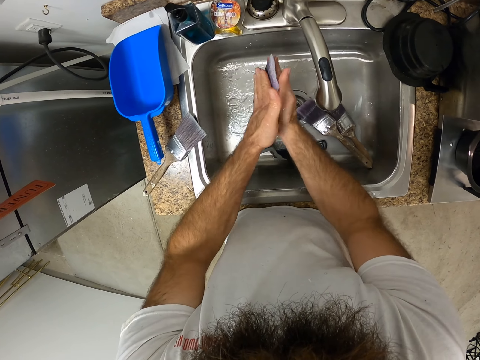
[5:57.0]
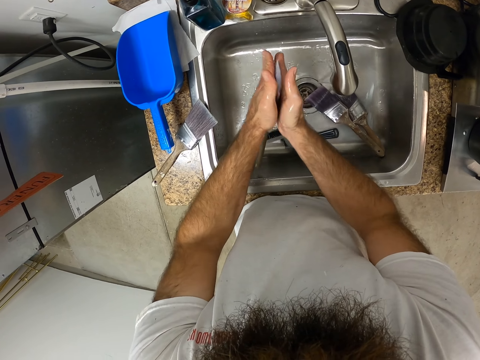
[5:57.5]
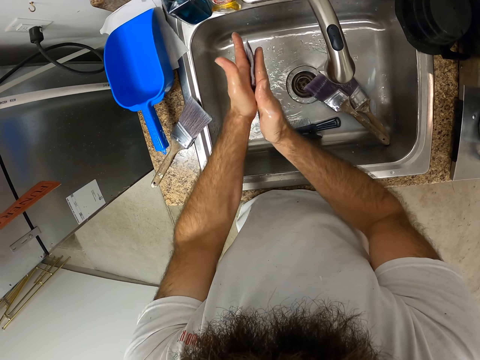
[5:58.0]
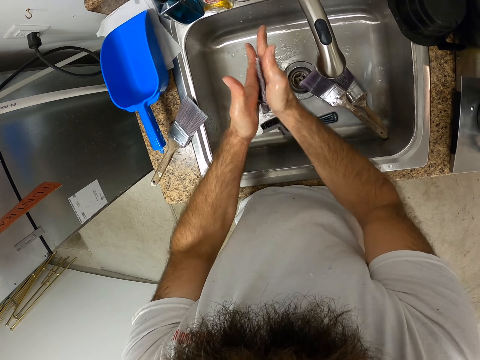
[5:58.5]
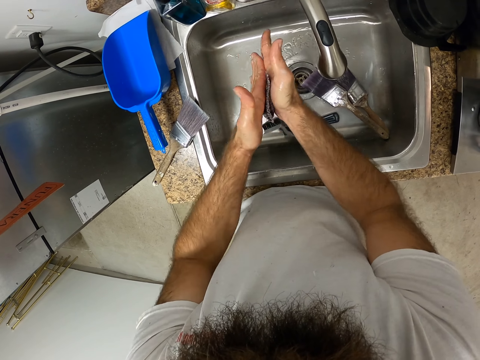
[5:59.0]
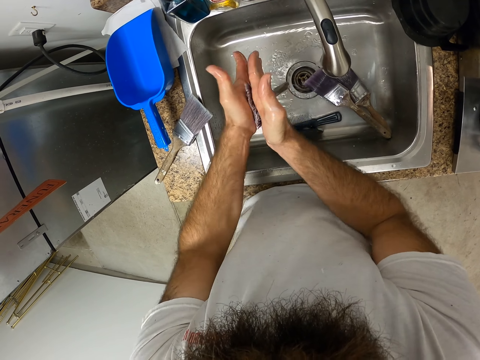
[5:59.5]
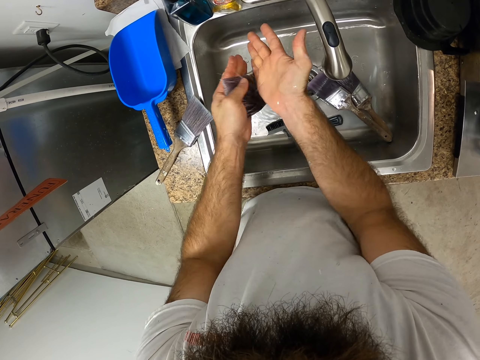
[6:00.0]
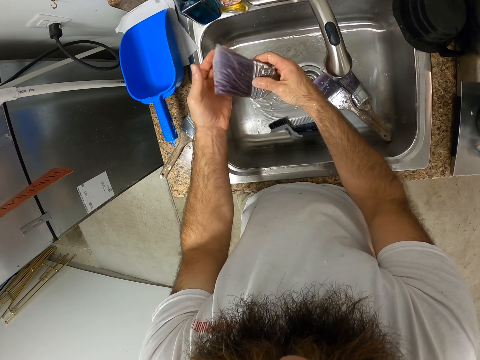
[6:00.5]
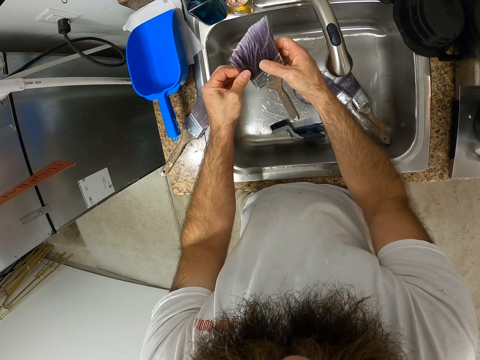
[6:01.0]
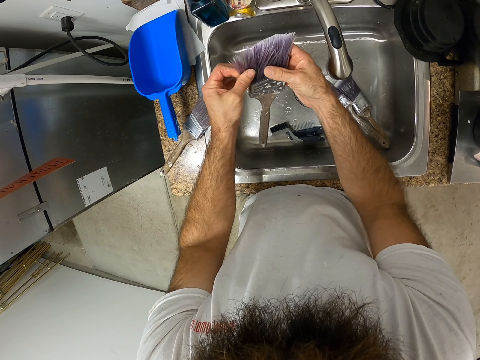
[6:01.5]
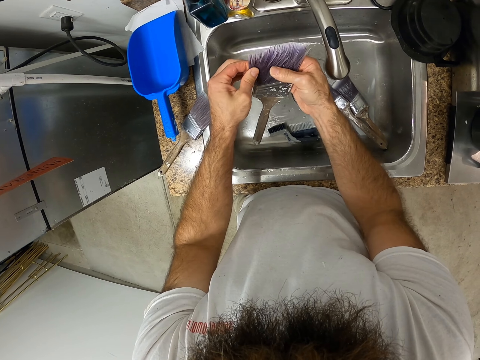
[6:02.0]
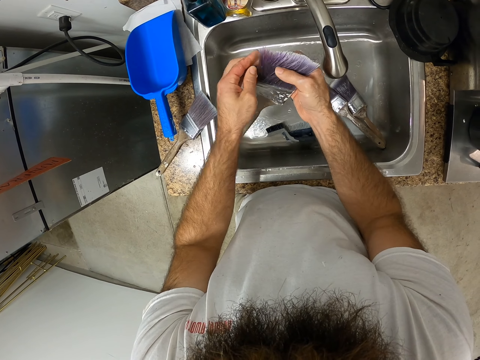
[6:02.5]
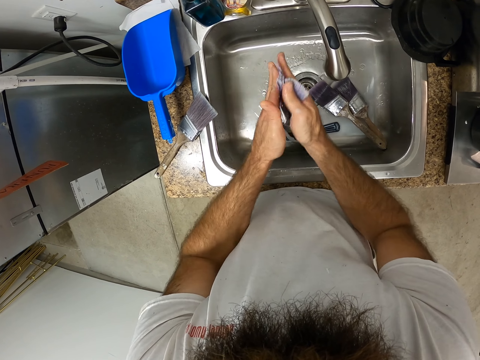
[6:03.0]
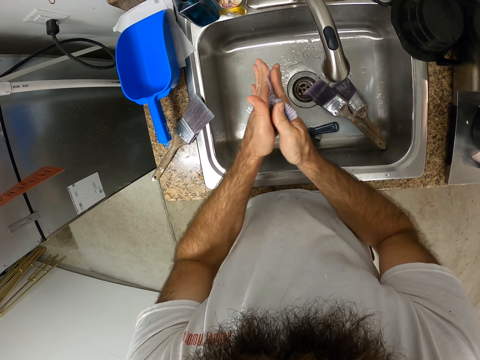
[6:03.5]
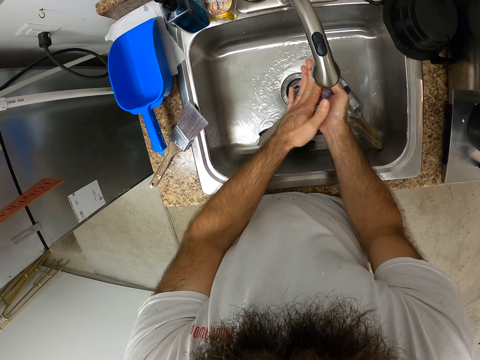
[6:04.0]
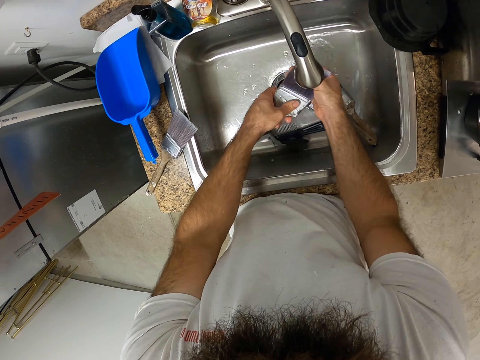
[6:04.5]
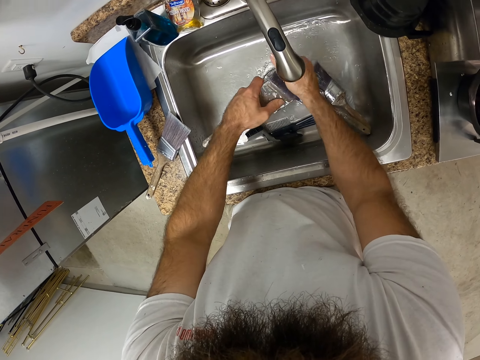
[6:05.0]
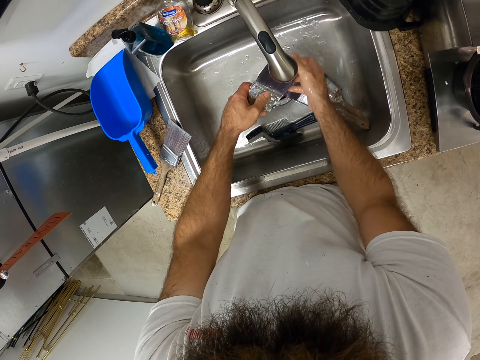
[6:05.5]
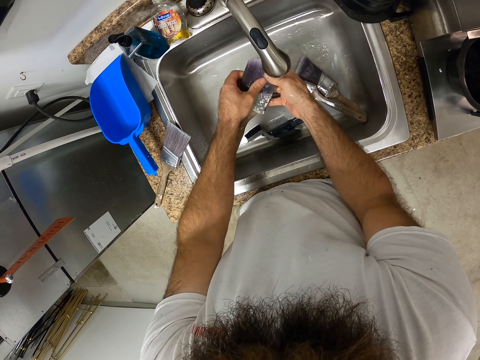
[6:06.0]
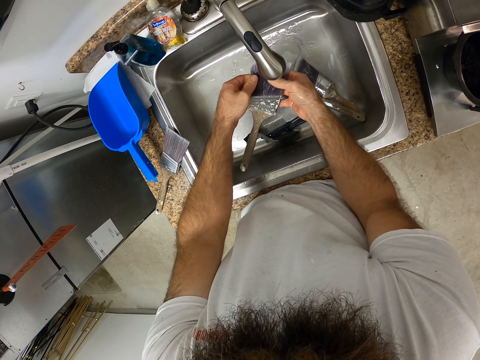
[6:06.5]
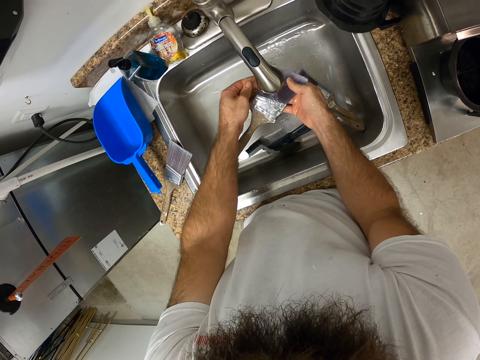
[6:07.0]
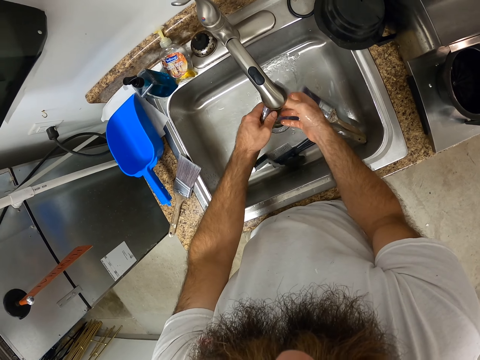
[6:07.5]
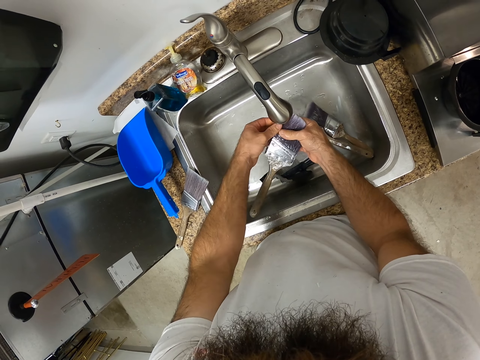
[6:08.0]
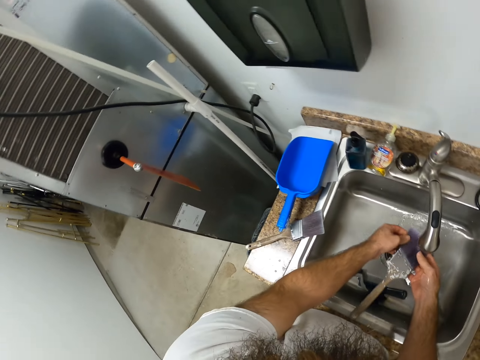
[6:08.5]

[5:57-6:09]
The camera wearer cleans the paint brush with both hands. They smoothen the brush tips. They scrub the paint brush with both hands. They rinse the paint brush under the kitchen tap with both hands.

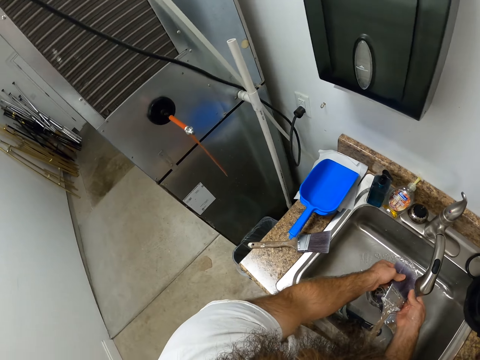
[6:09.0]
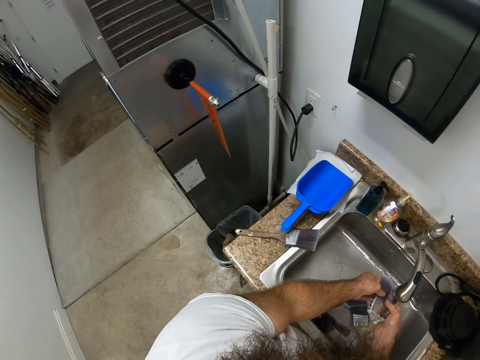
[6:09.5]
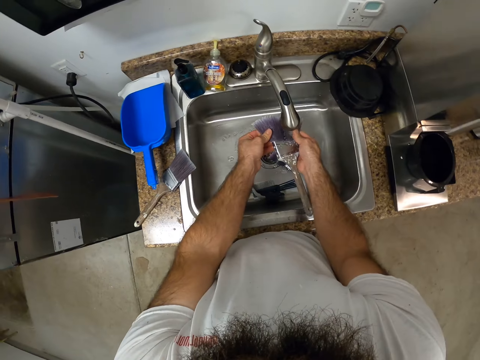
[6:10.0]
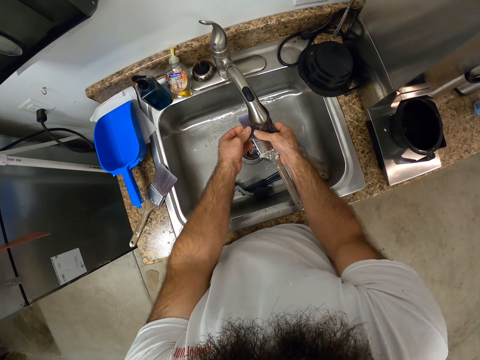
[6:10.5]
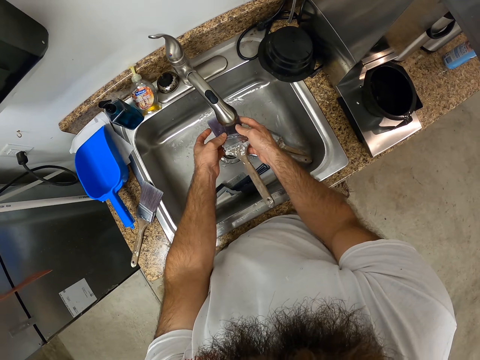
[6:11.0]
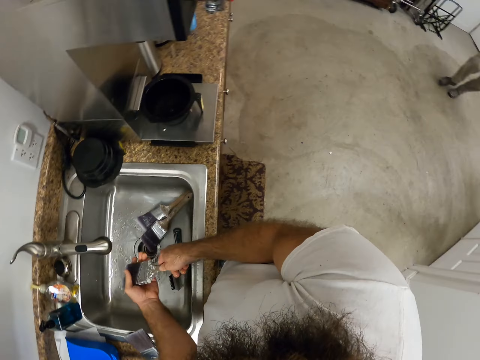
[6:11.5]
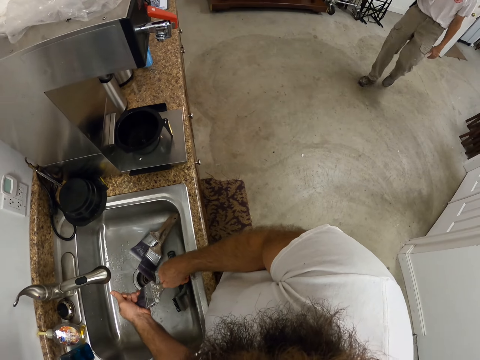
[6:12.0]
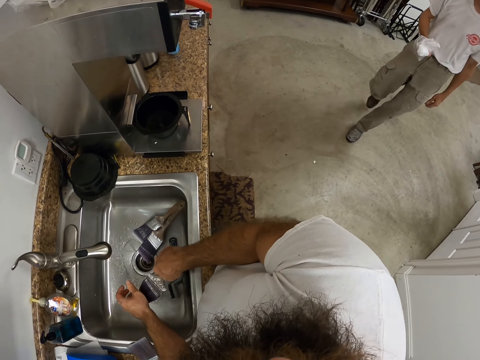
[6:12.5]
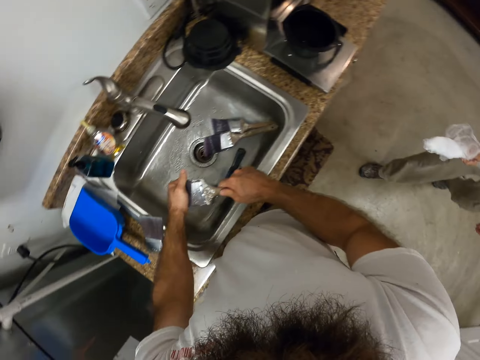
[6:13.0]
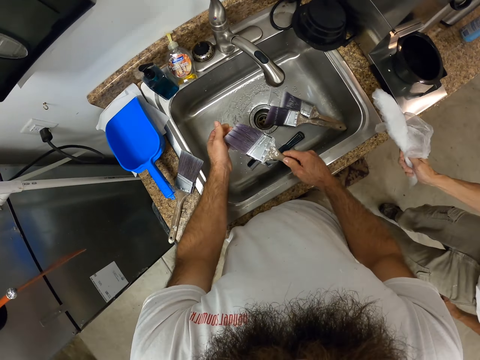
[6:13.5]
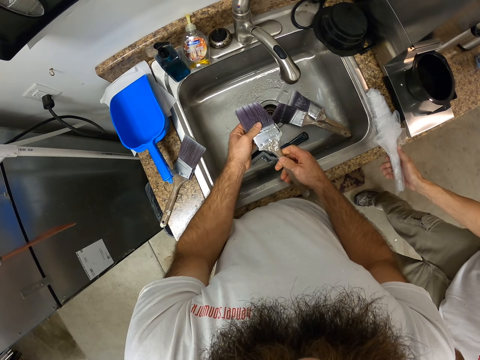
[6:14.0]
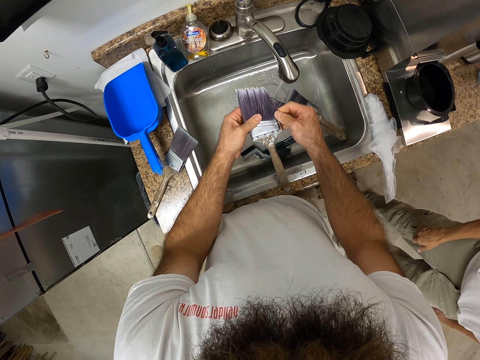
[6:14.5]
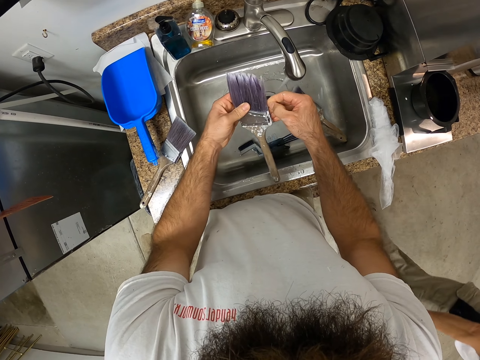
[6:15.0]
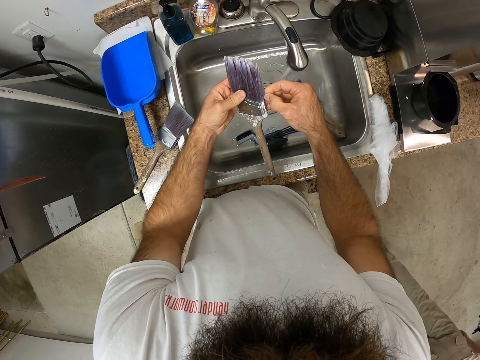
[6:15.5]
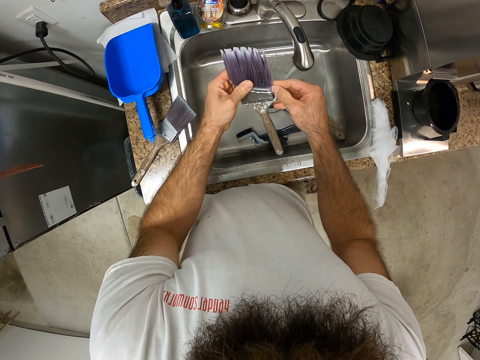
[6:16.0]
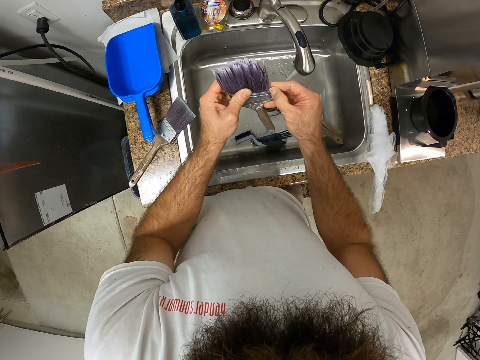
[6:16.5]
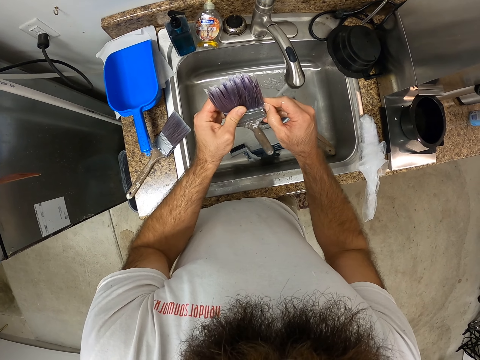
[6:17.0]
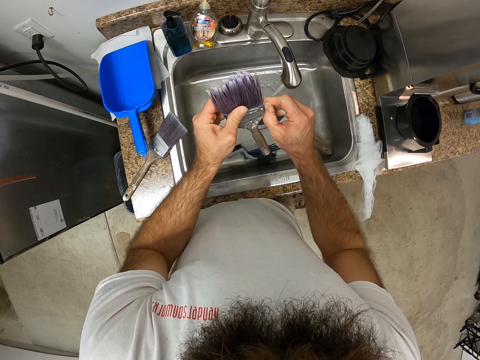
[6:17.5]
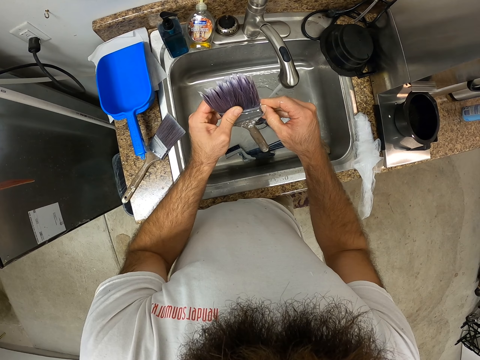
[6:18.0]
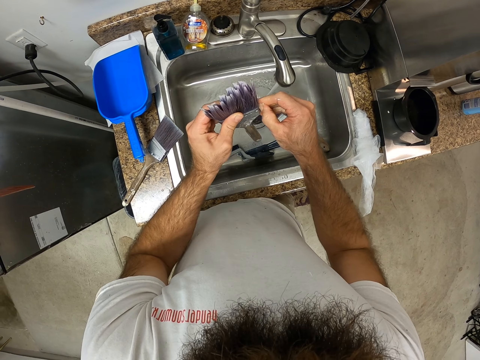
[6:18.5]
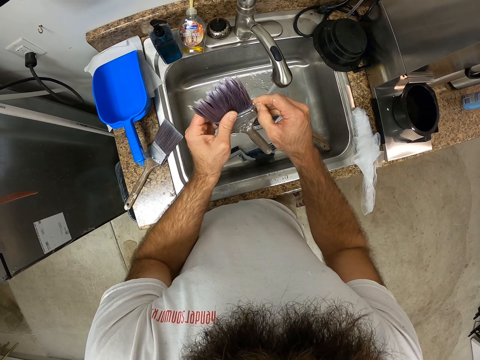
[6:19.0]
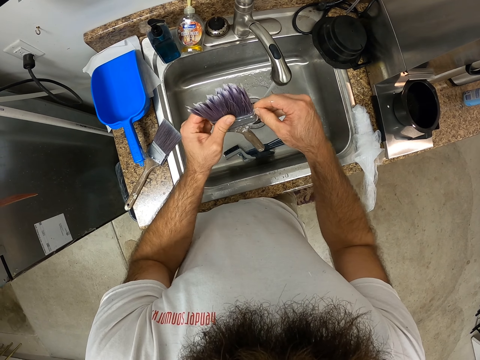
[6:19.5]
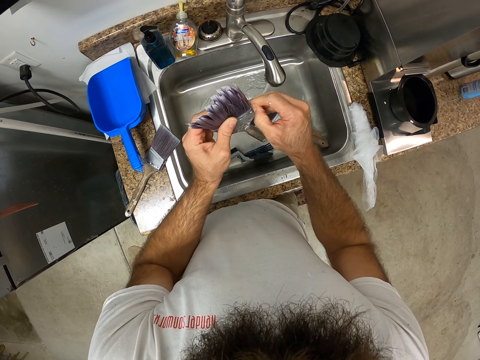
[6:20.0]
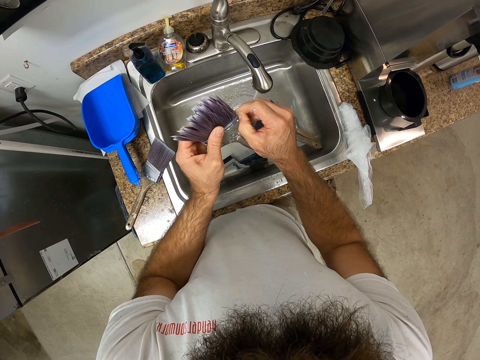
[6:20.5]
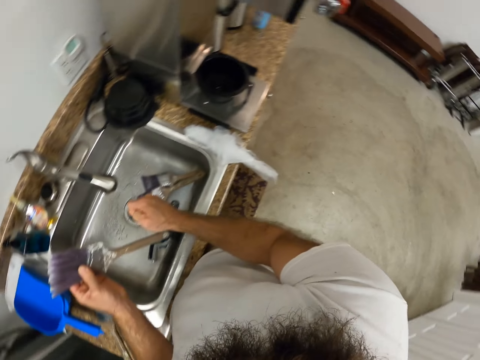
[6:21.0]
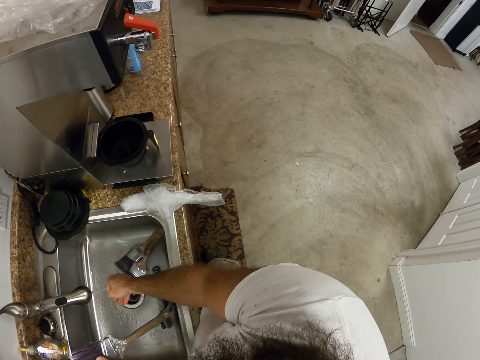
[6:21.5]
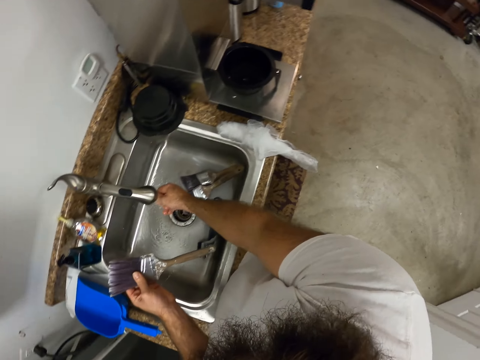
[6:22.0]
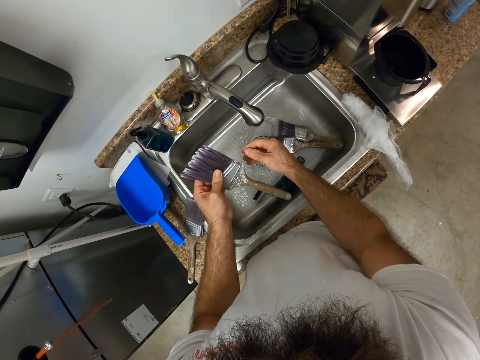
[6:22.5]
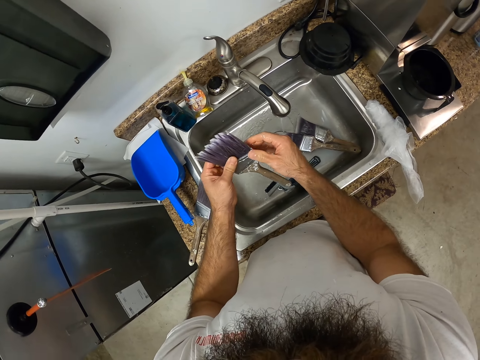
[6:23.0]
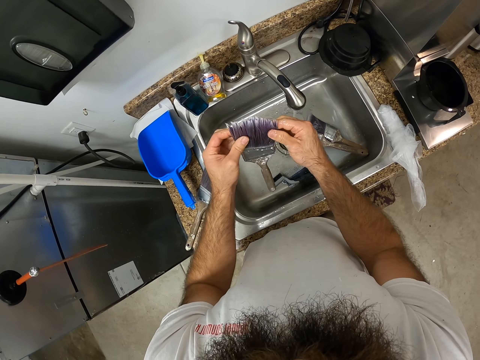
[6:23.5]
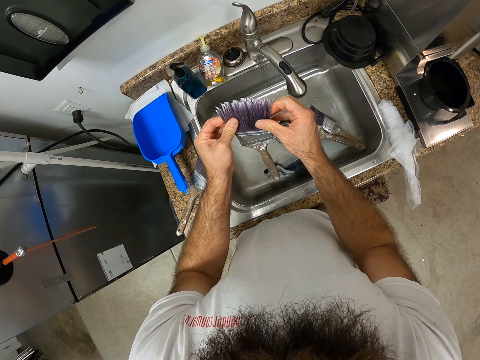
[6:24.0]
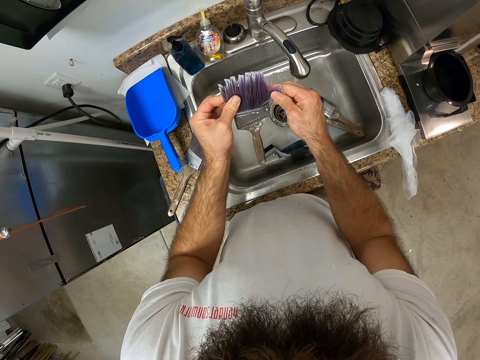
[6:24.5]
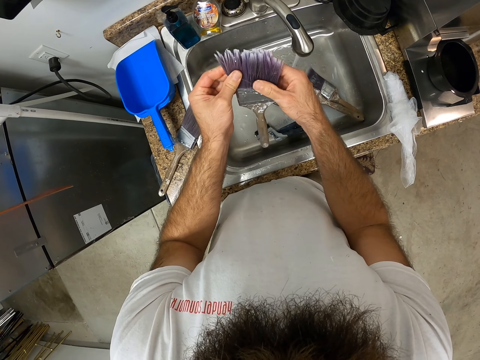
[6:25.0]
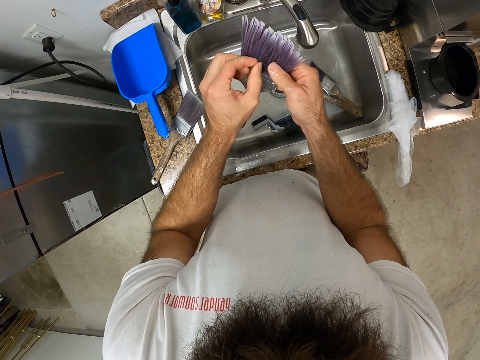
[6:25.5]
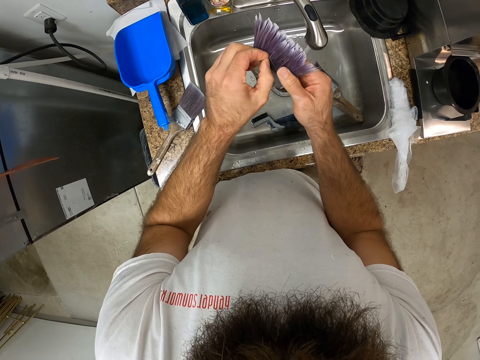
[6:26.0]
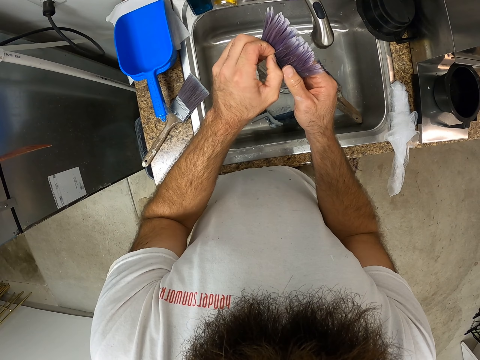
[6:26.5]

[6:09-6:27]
A man walks towards the camera wearer. The camera wearer squeezes the paint brush in his right hand with his left hand. He places a wrapped polythene on the work top. The man drops a nylon on the kitchen slab with his right hand. The camera wearer cleans the paint brush in his left hand with his right hand. He separates the brush tips. He rinses his right hand under the kitchen tap. He separates the brush tips. He cleans the paint brush with both hands.
